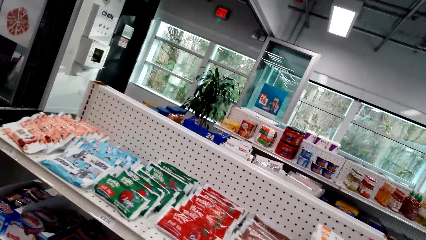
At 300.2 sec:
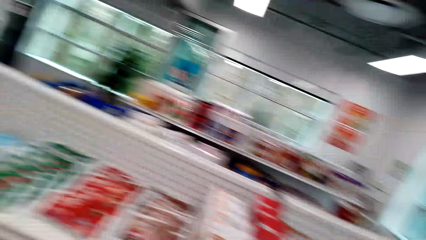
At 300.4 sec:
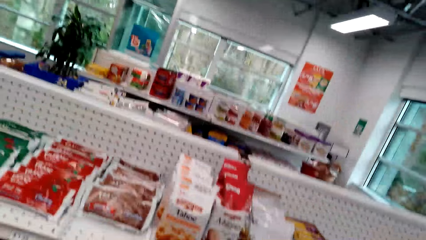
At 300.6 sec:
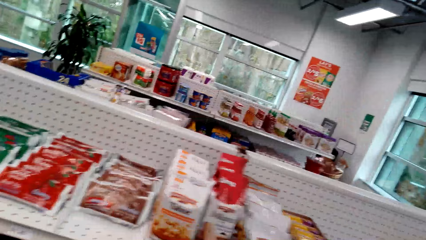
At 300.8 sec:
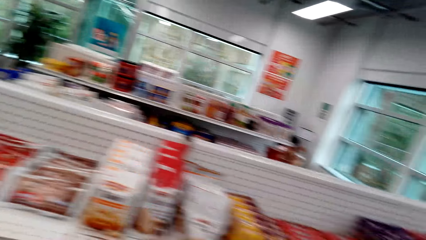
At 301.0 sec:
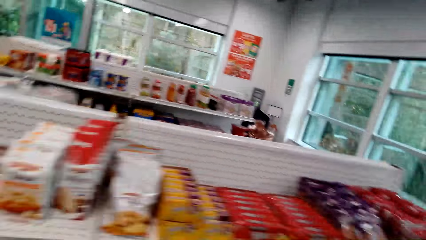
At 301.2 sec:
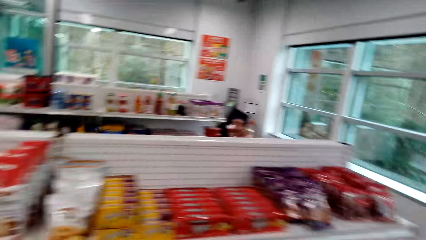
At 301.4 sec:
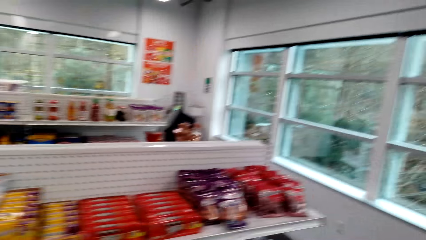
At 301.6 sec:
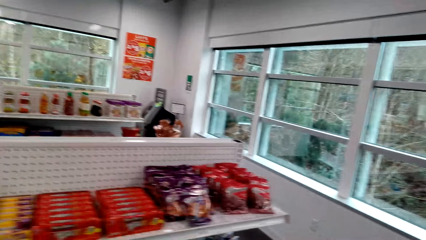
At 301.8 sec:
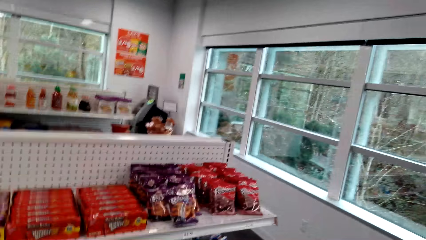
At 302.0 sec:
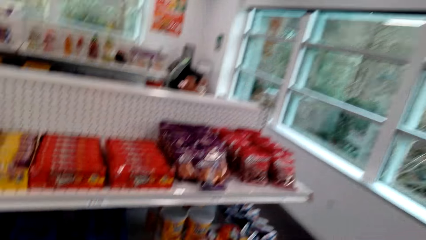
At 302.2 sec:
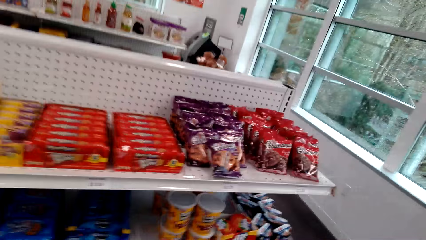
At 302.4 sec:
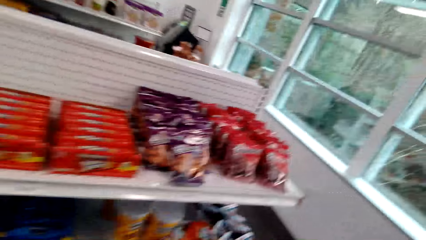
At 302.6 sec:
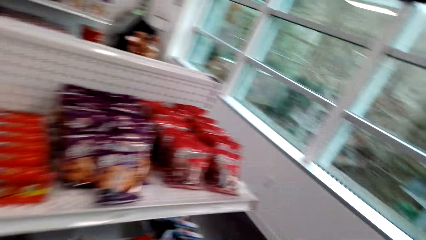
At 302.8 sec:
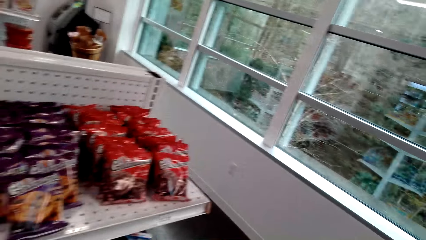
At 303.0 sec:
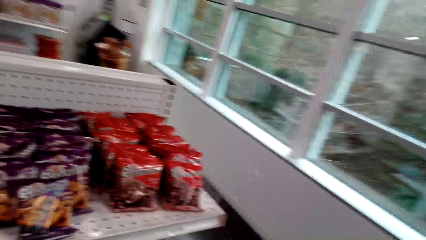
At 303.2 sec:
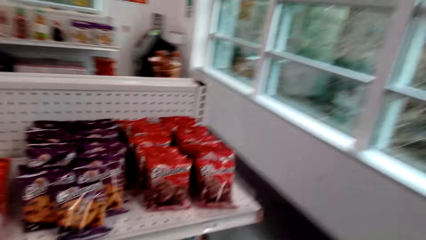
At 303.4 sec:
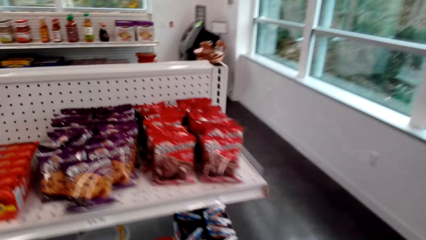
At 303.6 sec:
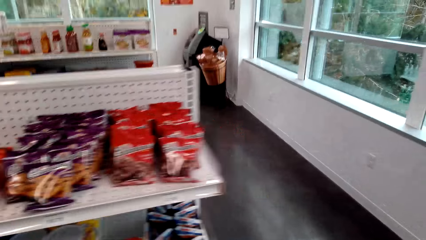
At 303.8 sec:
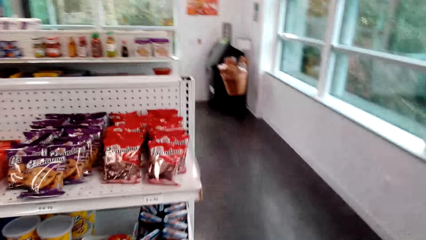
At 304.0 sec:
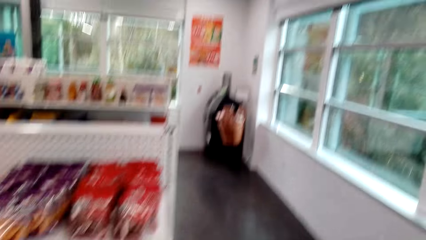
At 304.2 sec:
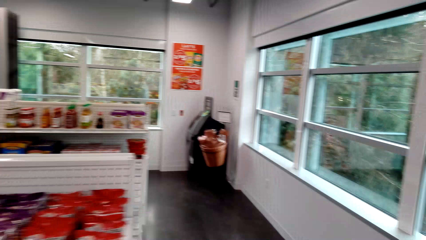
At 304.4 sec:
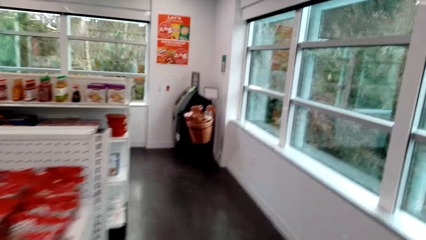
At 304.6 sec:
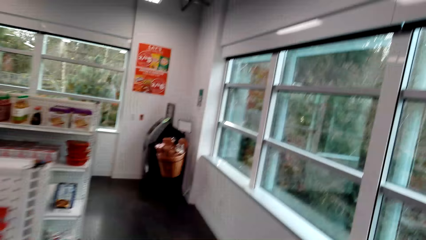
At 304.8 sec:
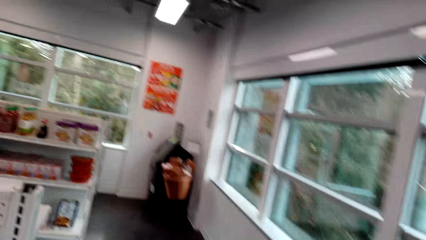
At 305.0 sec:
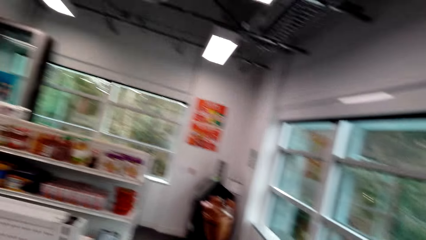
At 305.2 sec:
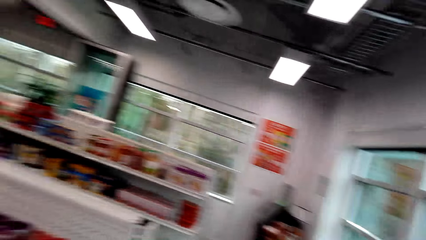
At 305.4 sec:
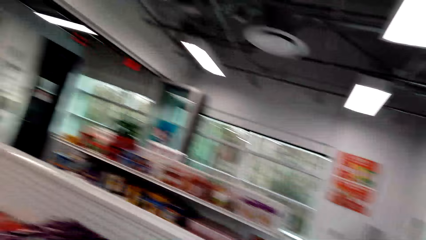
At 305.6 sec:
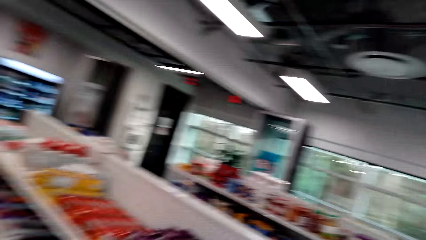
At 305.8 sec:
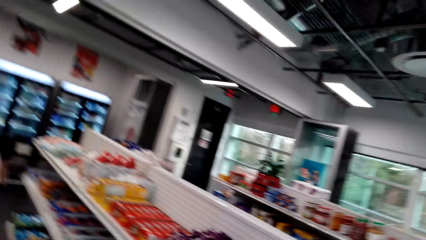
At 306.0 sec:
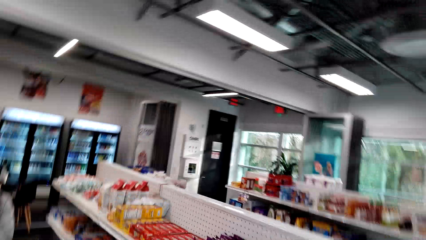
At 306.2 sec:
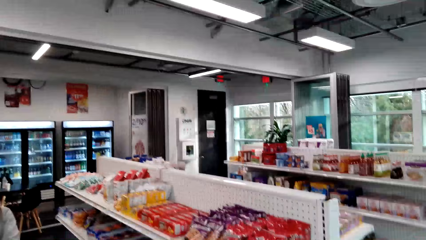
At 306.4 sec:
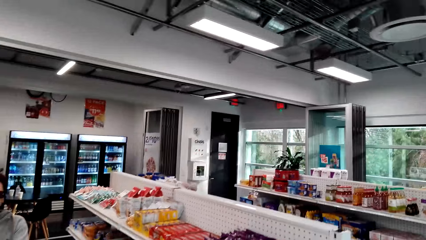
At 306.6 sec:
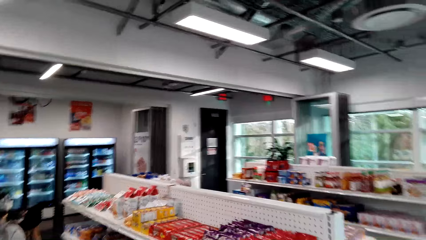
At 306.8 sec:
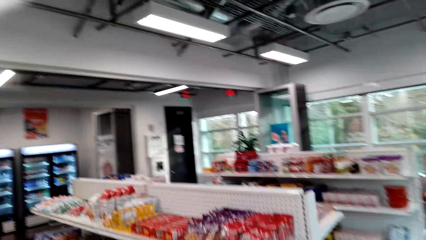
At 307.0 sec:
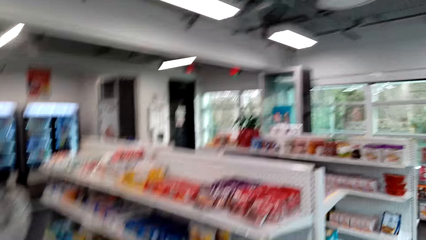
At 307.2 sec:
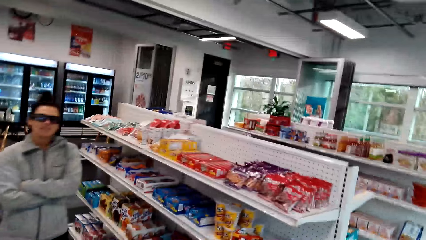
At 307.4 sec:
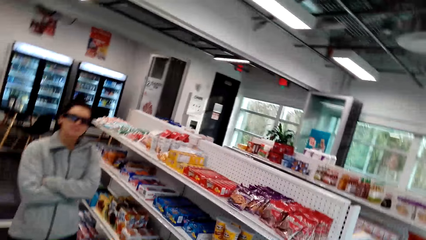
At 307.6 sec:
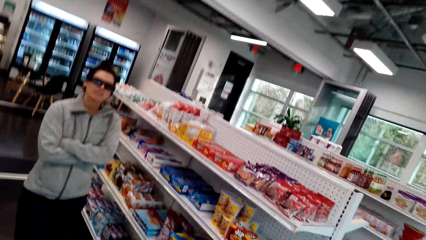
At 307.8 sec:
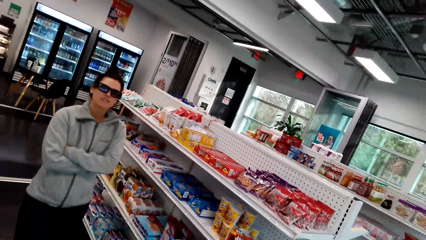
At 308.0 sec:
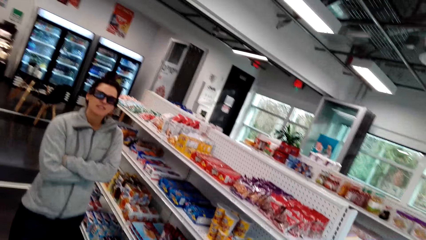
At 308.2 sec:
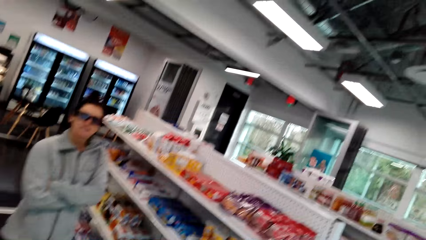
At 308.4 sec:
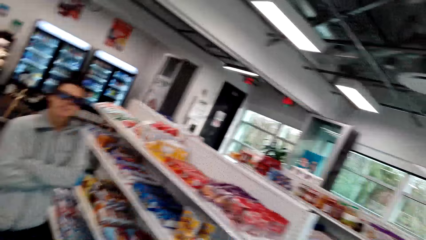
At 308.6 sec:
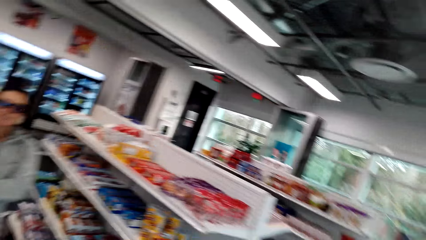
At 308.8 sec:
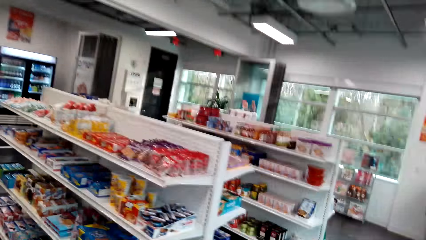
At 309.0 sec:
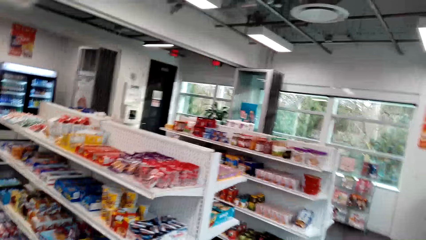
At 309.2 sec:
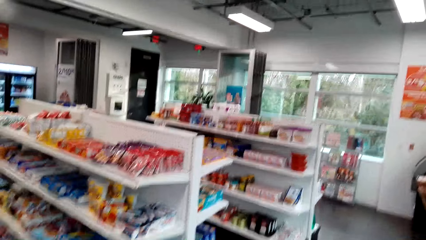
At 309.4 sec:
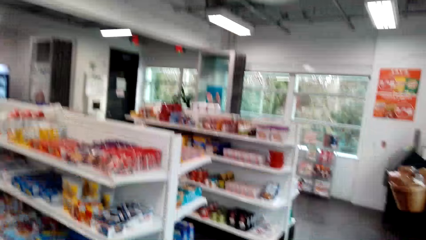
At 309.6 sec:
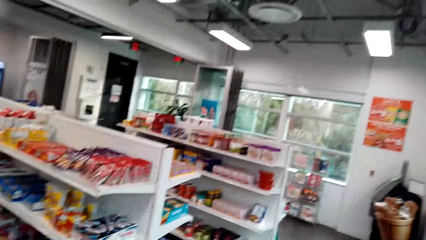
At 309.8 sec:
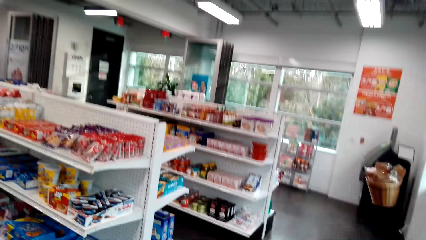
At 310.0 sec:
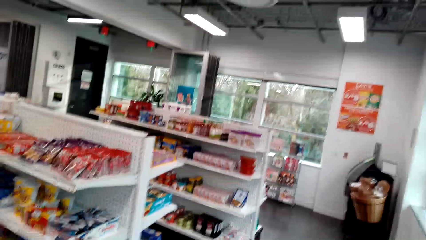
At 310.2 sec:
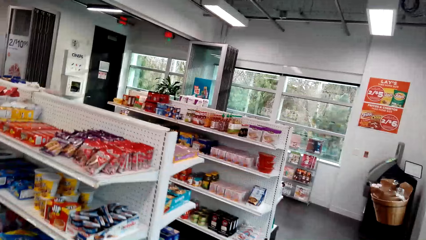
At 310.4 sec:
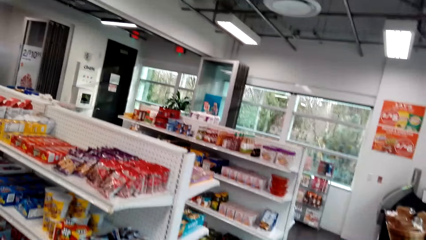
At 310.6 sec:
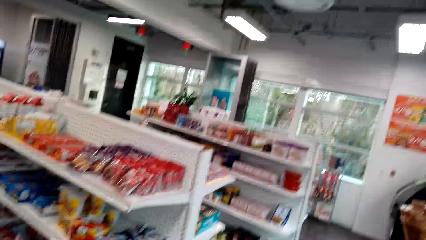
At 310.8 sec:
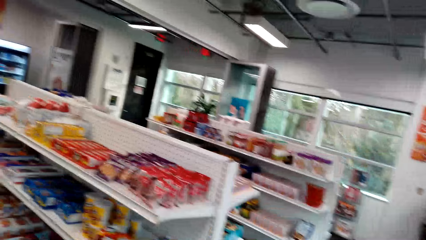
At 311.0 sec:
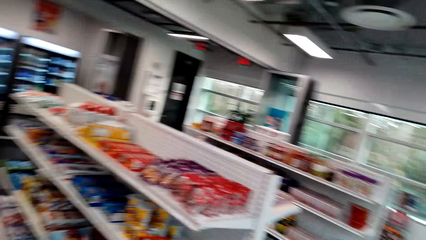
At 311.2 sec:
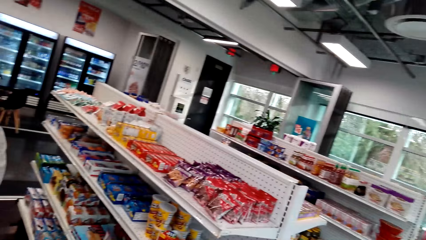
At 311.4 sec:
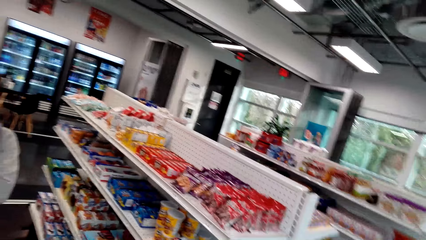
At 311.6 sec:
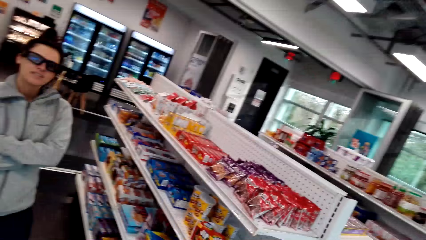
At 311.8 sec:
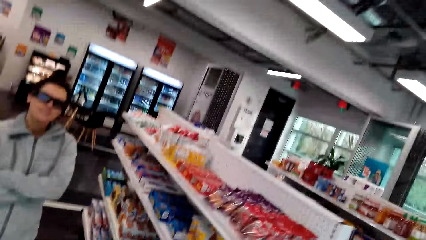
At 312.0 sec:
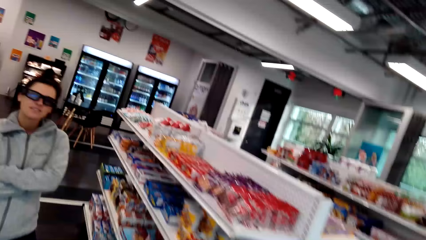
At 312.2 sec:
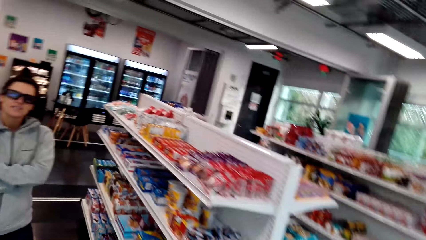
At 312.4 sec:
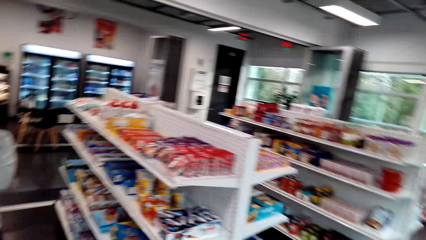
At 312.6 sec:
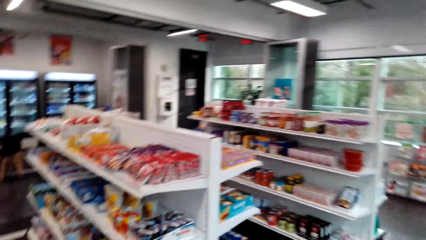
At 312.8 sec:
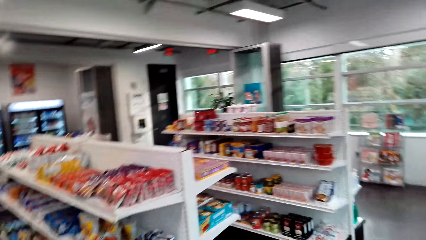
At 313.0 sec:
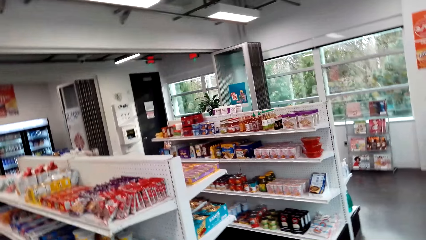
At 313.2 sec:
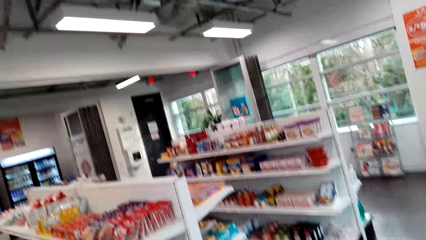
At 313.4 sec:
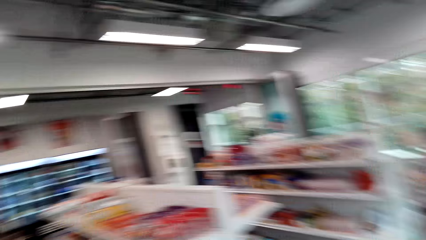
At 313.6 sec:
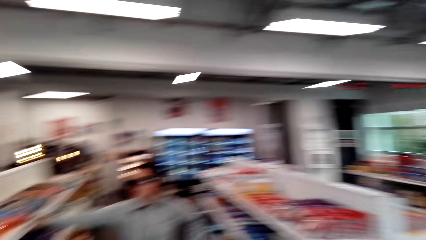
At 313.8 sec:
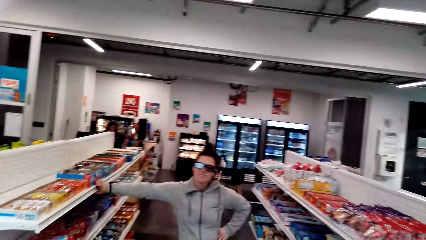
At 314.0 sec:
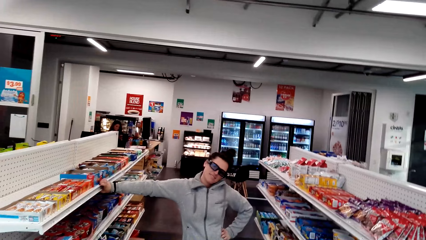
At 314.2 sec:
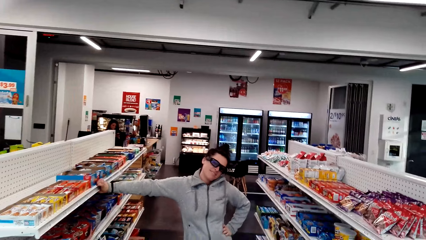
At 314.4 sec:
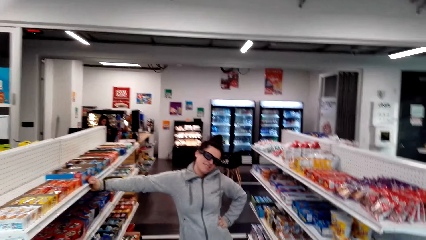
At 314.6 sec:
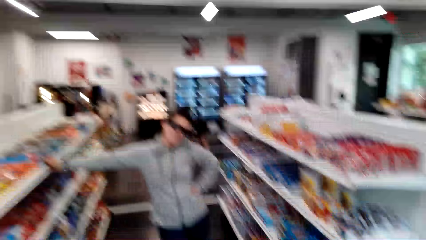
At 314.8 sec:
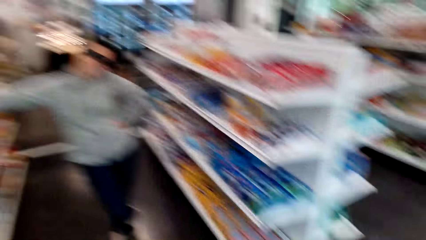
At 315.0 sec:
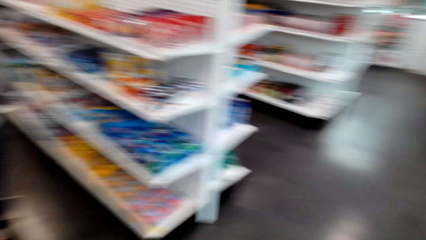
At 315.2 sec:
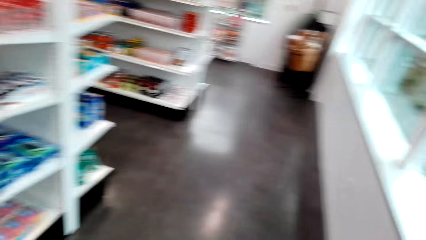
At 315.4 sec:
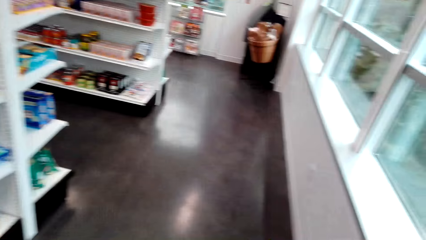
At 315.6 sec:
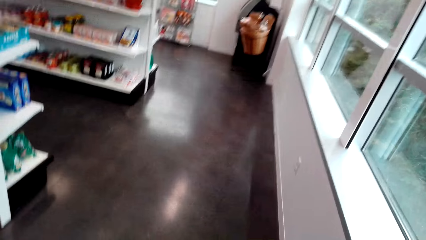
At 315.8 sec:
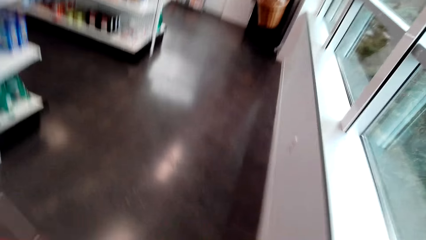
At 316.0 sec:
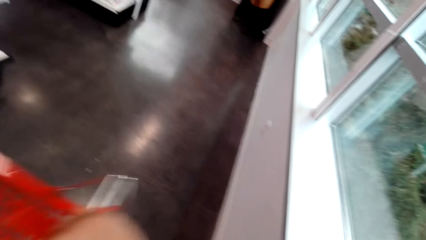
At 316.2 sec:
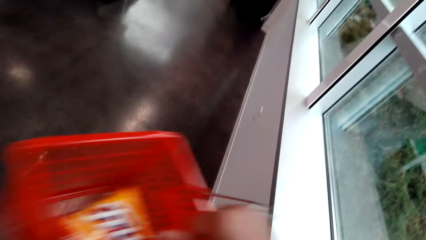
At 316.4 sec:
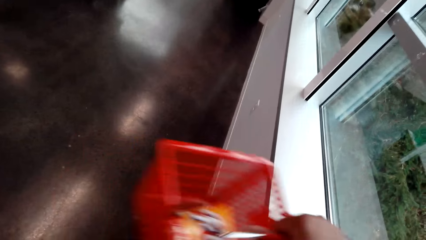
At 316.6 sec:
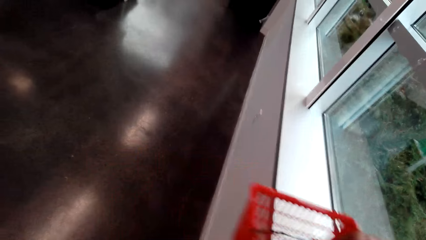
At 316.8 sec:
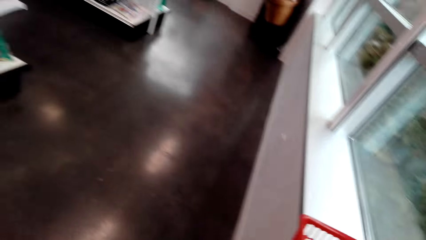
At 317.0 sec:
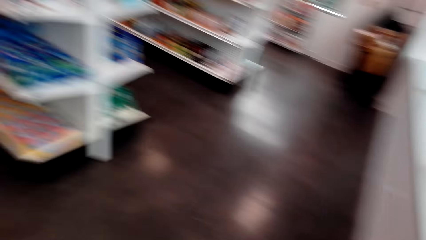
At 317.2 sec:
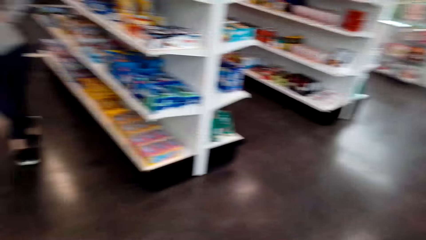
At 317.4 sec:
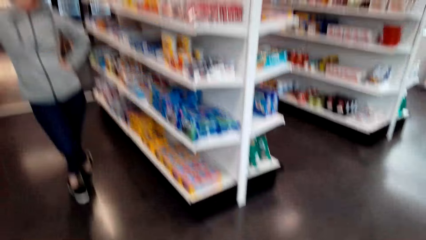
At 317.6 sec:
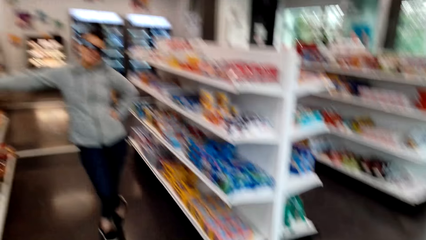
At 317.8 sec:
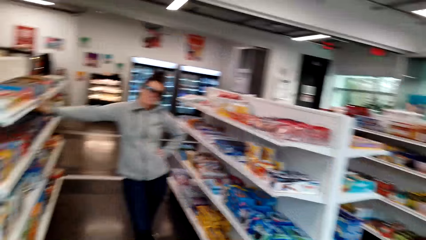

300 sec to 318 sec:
The camera wearer looks around the shelves. They walk around the store. They converse with a woman. The woman walks around the store. The camera wearer places the shopping bucket on the window stool.
